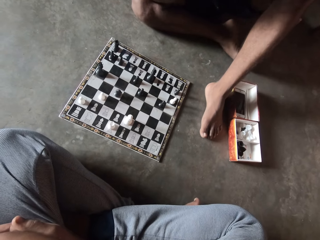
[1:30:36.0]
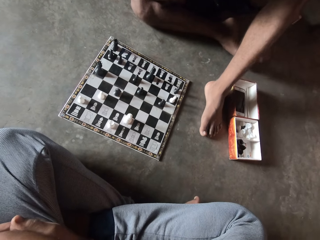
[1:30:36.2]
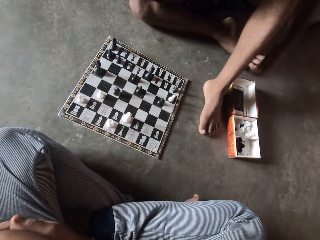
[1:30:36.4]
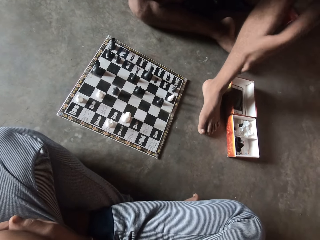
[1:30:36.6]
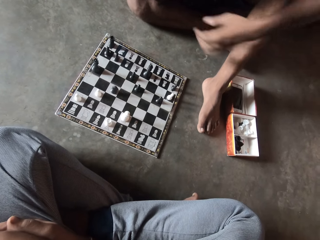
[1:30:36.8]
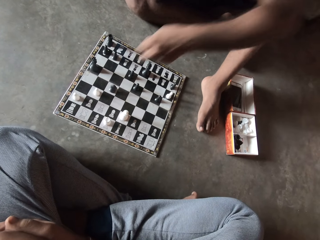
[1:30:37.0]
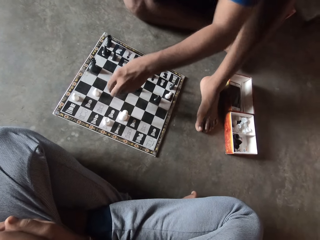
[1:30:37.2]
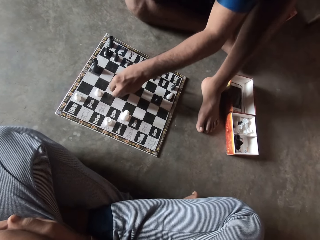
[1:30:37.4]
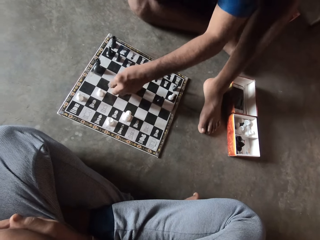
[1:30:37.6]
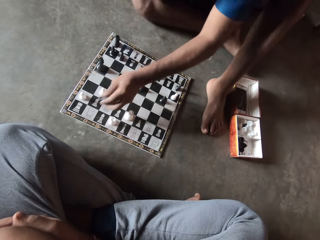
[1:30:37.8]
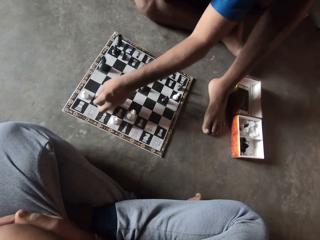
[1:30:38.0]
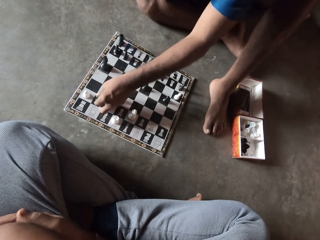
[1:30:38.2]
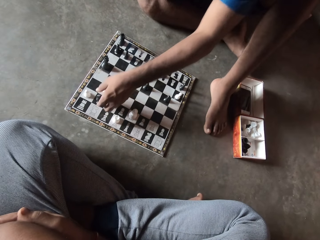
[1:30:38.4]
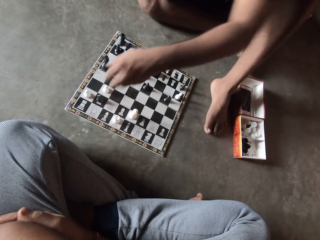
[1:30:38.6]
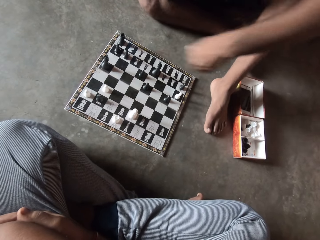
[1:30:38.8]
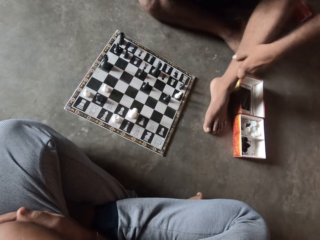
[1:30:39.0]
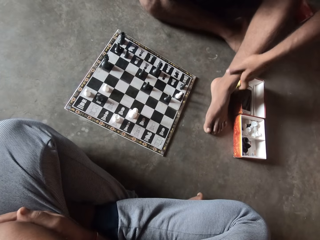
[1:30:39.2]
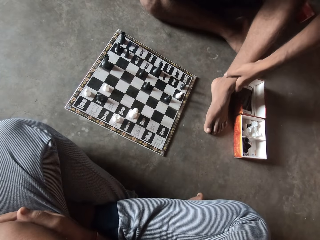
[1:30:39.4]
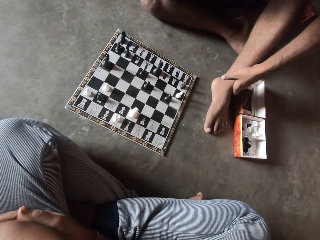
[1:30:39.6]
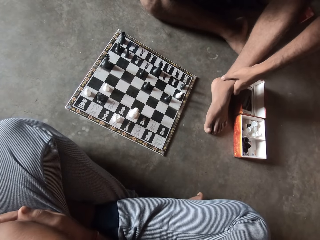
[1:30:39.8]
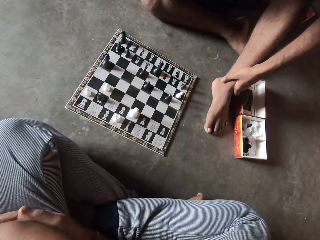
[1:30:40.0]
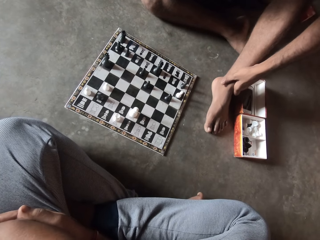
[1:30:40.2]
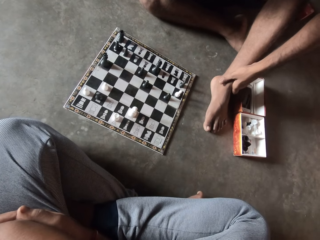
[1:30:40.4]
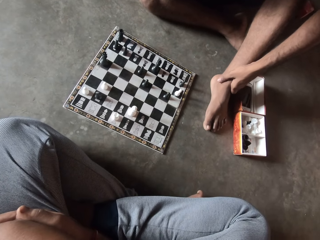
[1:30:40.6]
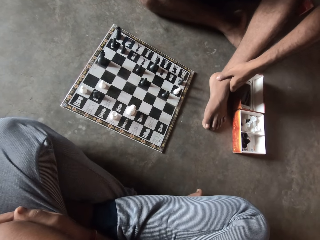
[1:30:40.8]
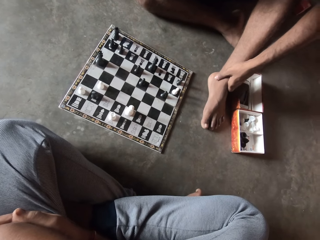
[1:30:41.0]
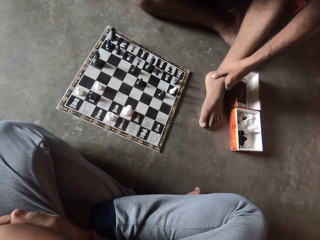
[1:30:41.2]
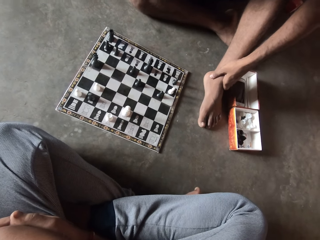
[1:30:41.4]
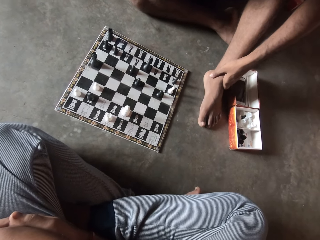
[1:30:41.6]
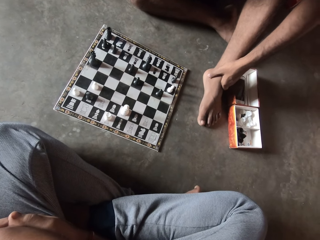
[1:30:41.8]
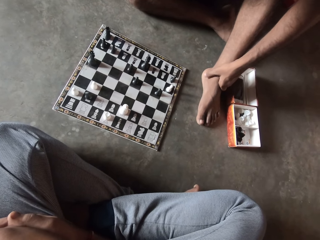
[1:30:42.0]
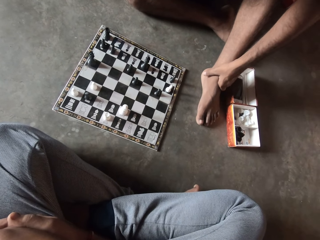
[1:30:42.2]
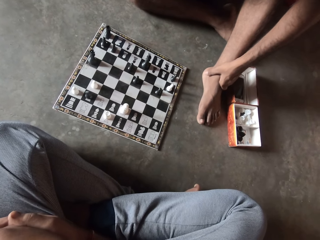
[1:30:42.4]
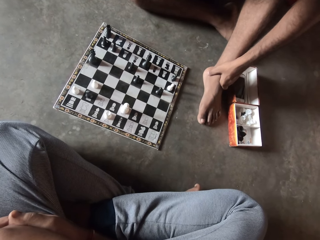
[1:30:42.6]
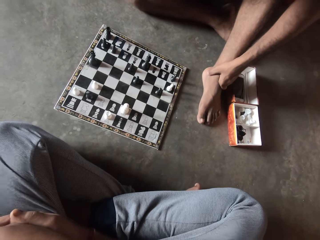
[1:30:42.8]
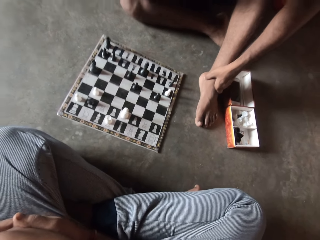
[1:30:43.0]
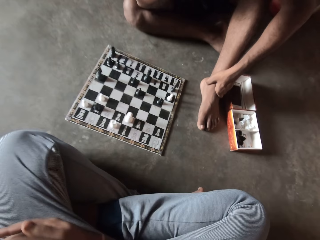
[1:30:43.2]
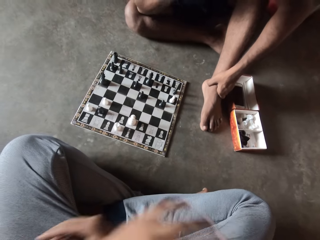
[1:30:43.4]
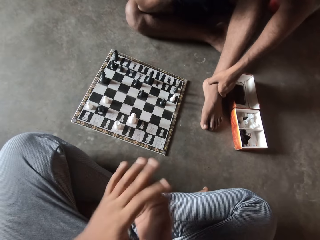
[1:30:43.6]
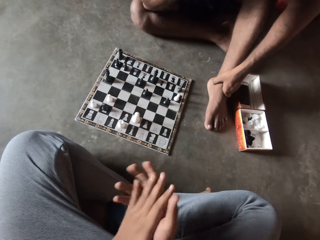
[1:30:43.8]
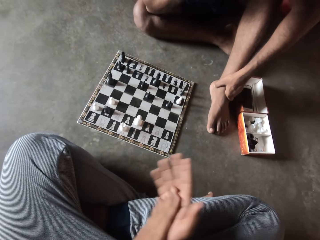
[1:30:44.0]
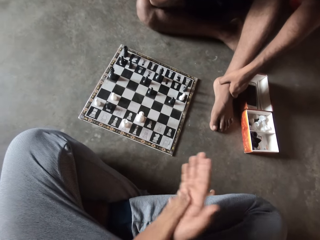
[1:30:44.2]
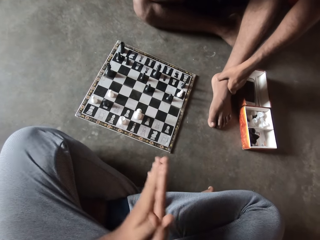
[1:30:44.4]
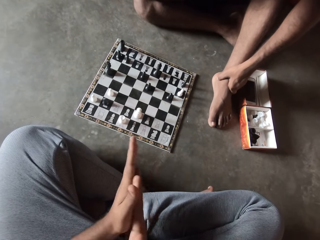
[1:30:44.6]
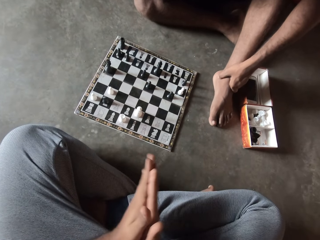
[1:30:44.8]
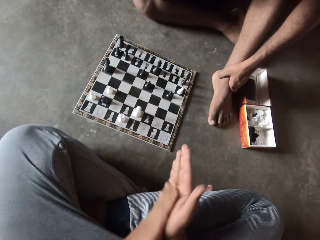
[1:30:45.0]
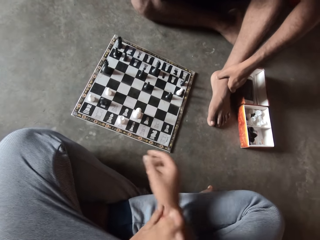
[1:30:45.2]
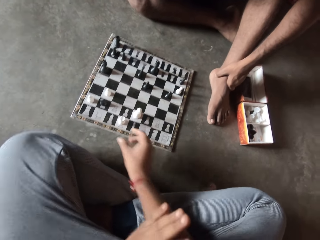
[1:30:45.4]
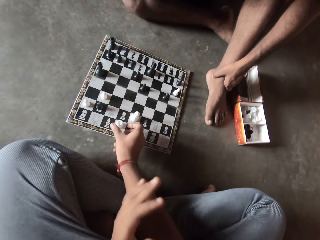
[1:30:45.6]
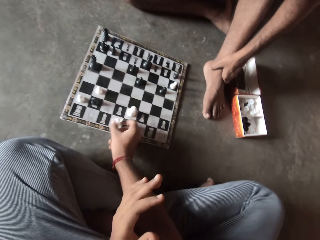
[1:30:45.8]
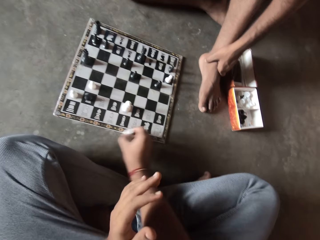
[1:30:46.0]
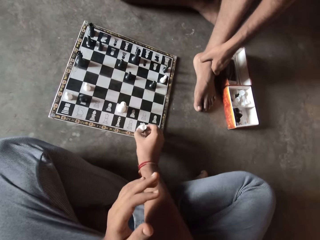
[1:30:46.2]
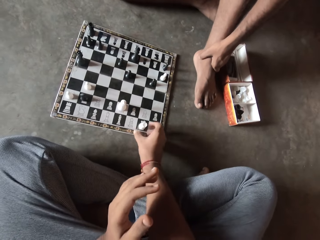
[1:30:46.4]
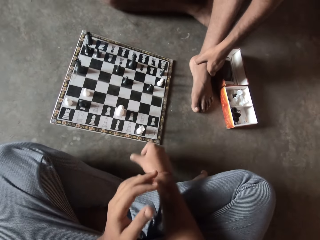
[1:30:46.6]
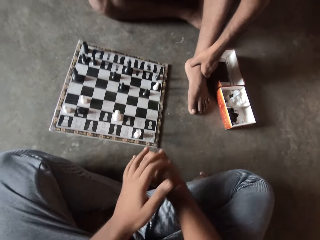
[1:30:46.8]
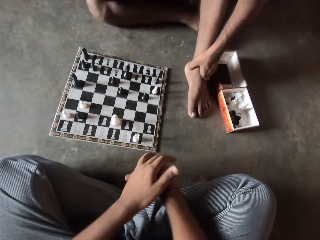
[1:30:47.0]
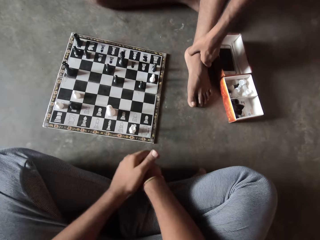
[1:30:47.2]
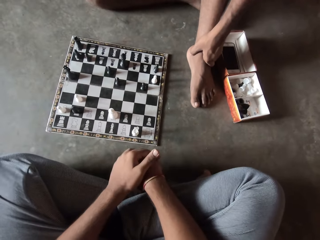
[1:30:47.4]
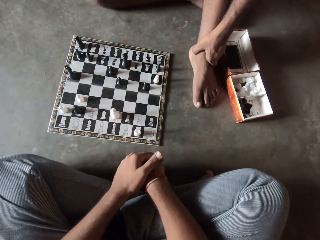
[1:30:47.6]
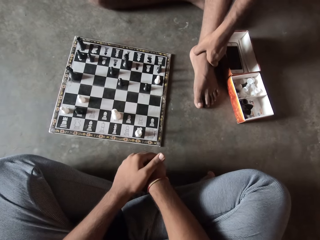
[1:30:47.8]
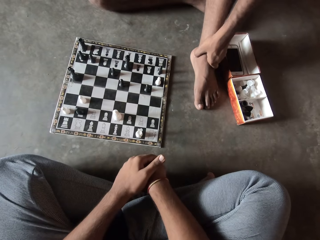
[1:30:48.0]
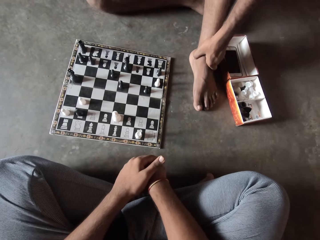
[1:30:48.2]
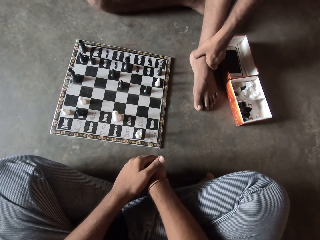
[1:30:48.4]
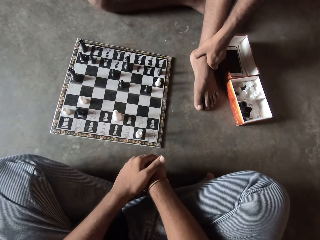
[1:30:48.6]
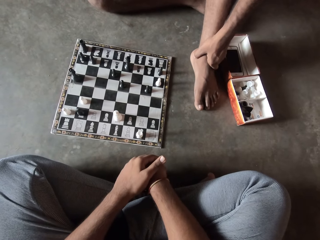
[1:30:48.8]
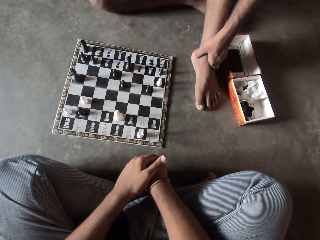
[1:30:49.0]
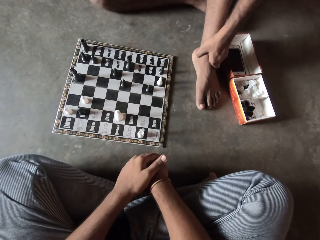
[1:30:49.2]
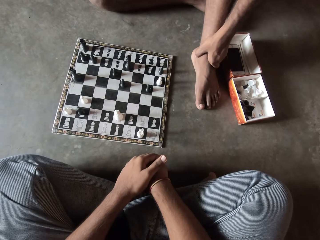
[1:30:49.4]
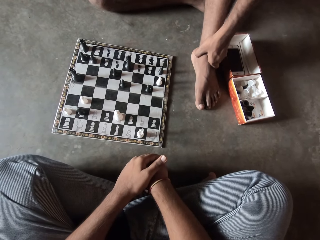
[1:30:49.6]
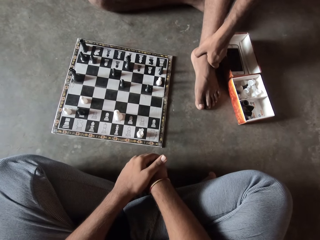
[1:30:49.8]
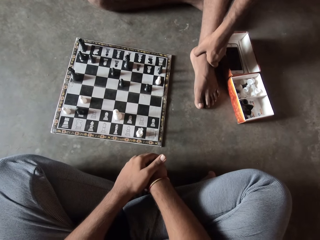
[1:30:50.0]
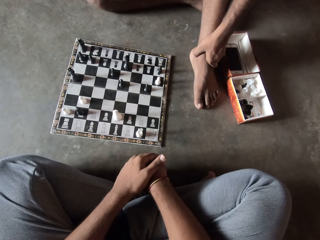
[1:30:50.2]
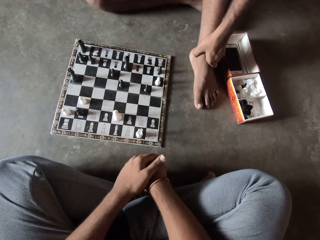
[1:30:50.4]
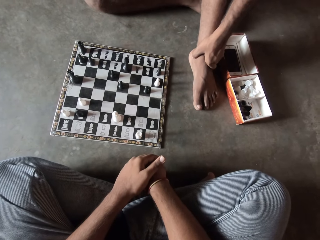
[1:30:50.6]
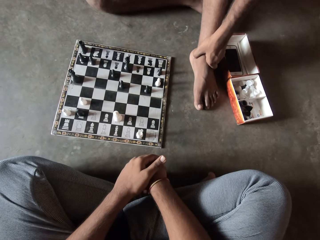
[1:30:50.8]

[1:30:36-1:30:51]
A man holds his toes. The man plays chess. The man moves a chess piece forward. The man holds his leg. The camera wearer rubs his palms together. He moves a chess piece towards the right. He plays chess. He pulls his hand off the chess piece. He holds his hand.

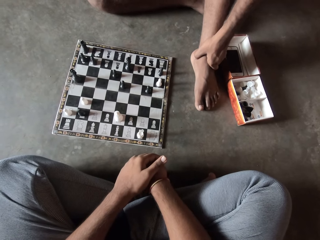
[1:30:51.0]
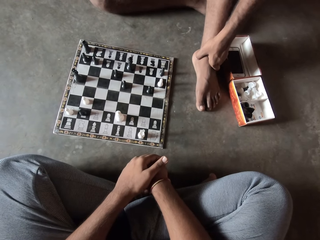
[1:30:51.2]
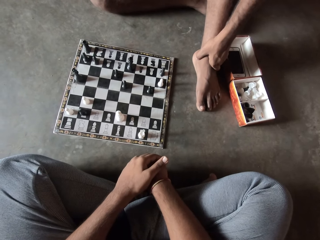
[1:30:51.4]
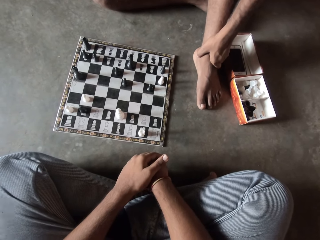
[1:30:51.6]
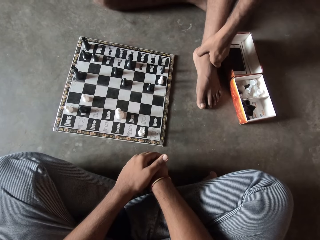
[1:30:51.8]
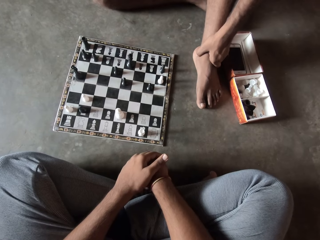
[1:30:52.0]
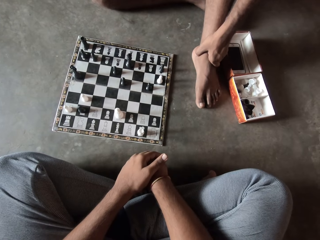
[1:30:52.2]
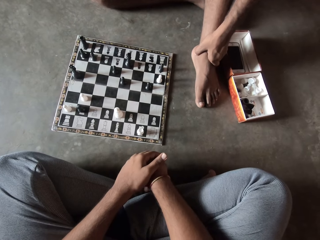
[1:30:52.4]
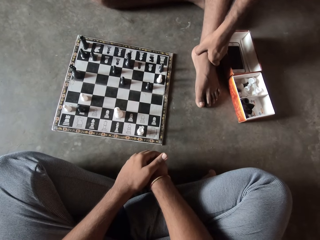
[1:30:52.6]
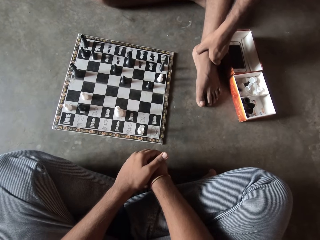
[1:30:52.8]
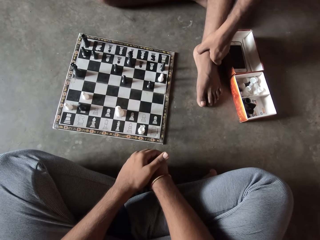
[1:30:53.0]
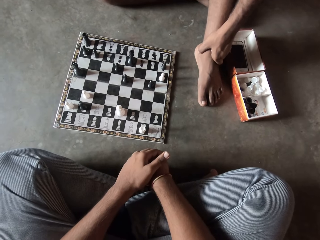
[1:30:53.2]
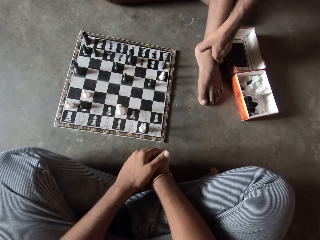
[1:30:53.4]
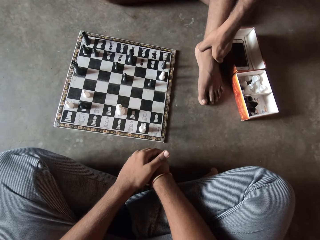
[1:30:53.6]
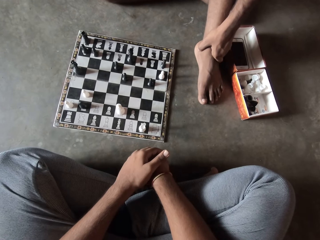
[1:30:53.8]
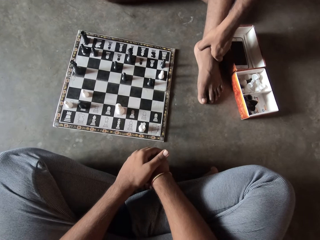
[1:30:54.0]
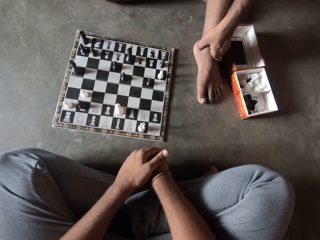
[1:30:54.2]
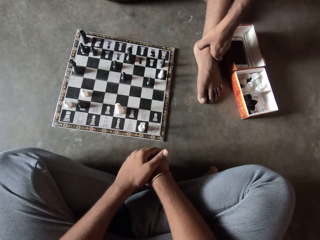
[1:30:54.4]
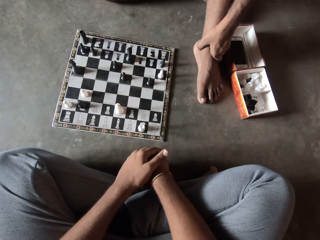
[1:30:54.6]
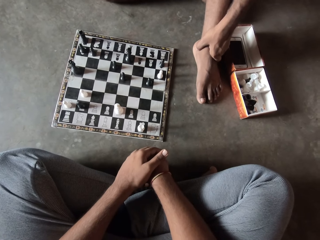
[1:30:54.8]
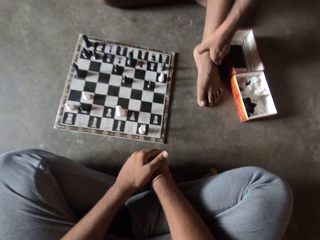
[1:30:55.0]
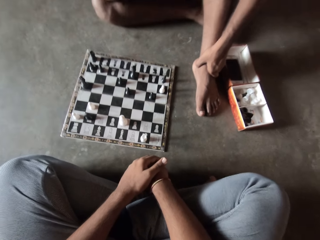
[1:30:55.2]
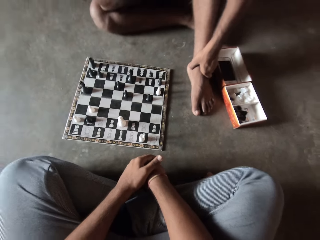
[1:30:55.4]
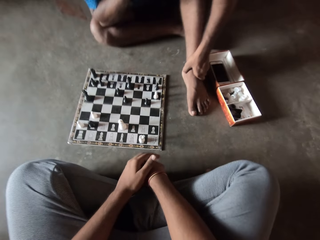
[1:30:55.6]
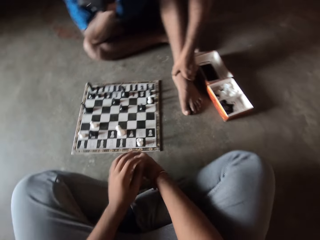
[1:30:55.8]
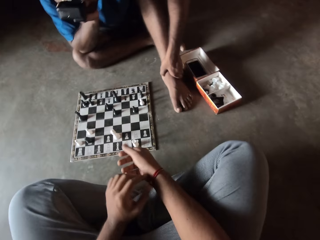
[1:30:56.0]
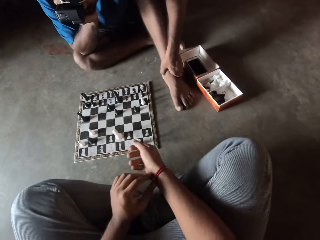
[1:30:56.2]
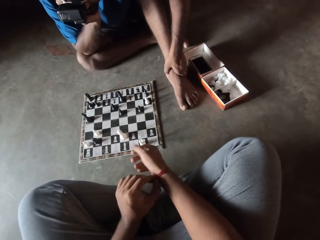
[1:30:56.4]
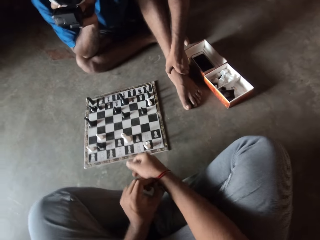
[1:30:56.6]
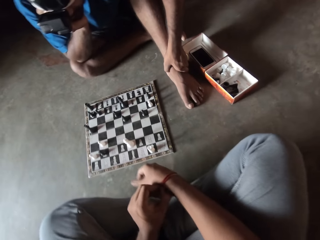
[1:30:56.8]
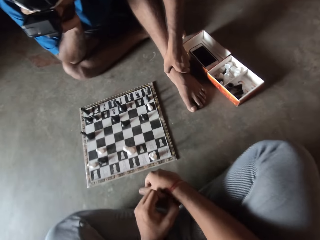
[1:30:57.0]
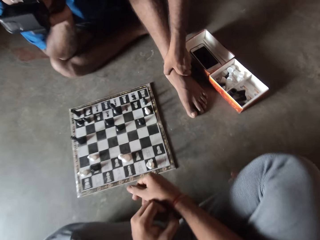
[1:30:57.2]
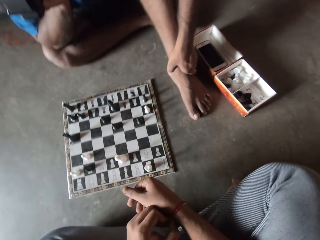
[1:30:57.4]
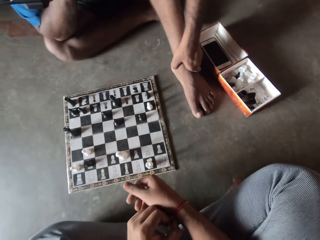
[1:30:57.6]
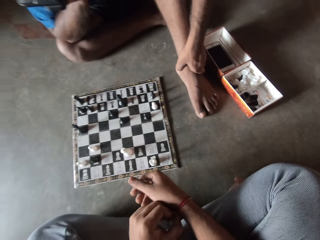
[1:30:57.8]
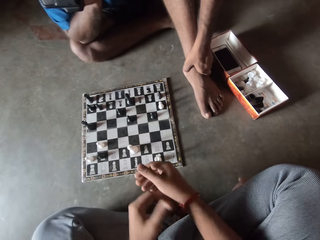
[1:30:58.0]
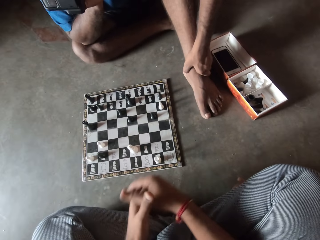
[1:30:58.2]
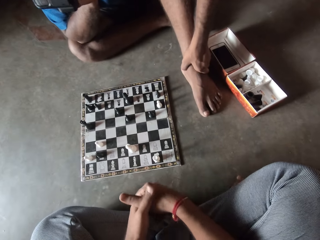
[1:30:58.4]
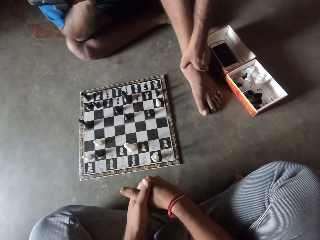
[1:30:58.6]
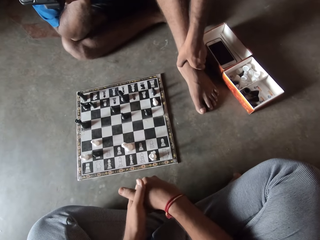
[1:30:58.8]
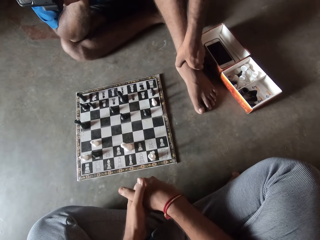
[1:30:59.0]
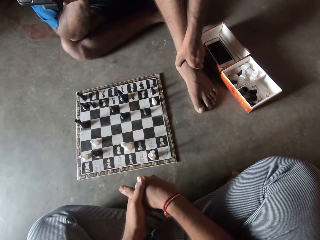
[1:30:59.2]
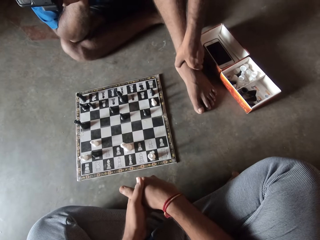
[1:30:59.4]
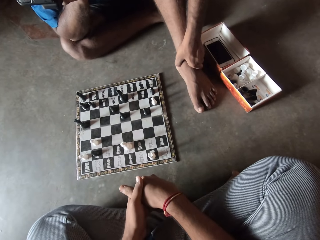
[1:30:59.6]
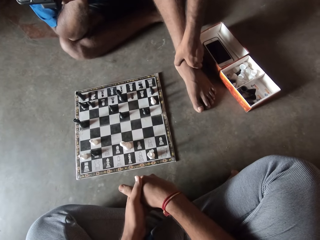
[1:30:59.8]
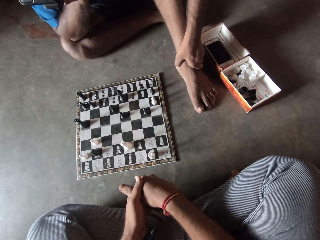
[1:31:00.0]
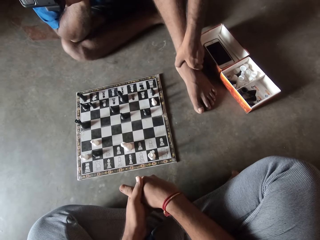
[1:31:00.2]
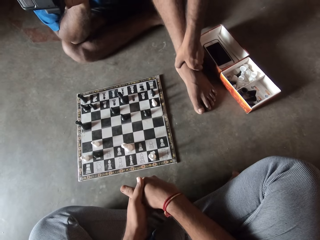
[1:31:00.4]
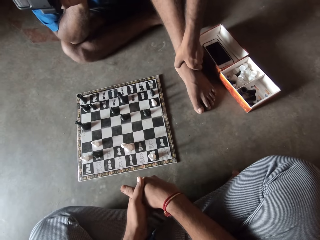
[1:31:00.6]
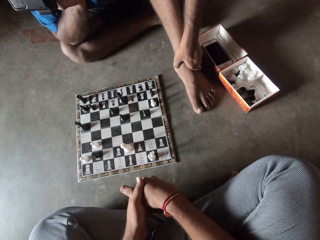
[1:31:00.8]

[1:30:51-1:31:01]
The camera wearer holds his wristband. He holds his hand.
